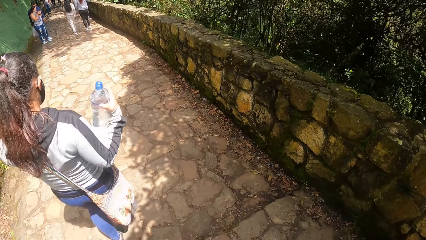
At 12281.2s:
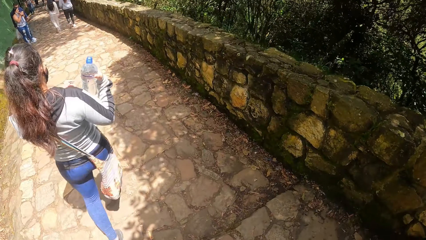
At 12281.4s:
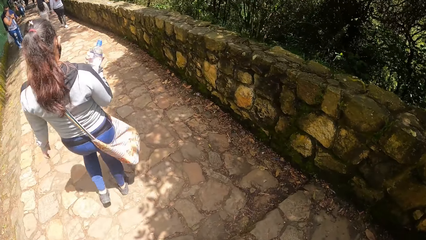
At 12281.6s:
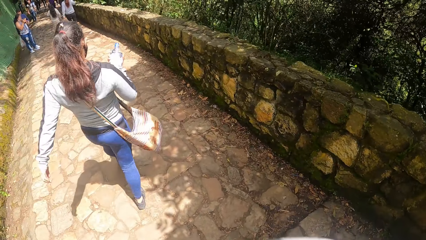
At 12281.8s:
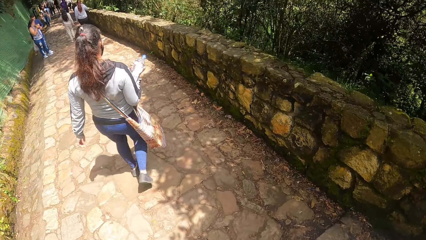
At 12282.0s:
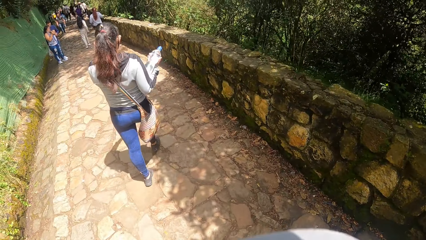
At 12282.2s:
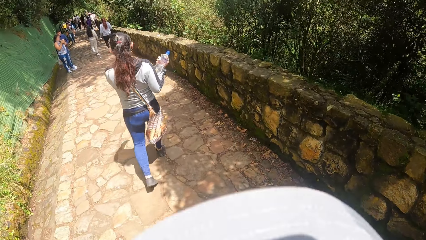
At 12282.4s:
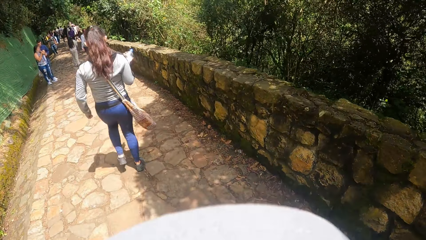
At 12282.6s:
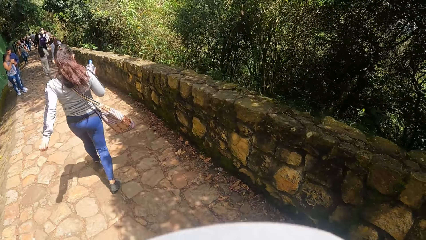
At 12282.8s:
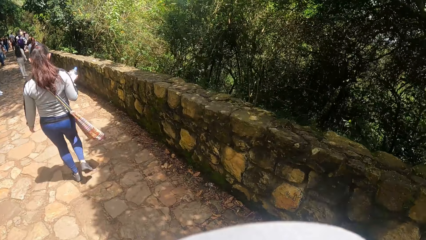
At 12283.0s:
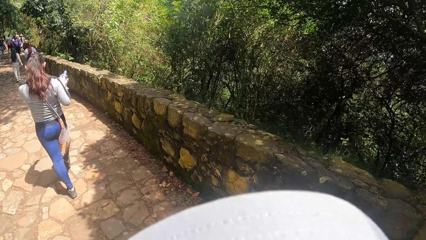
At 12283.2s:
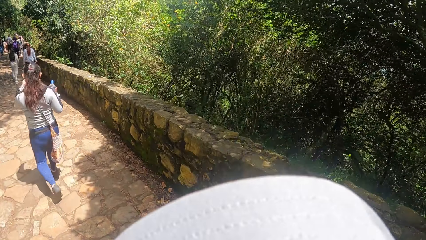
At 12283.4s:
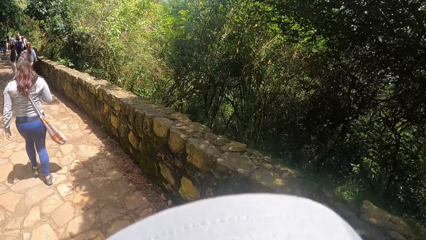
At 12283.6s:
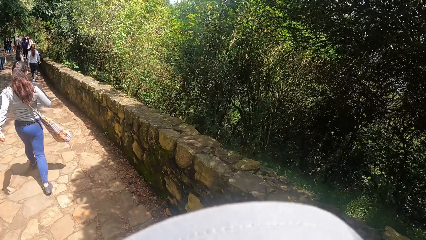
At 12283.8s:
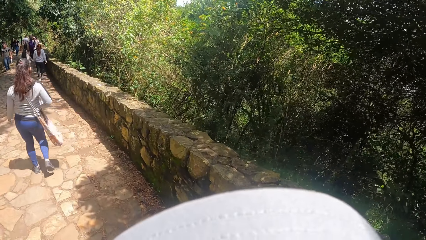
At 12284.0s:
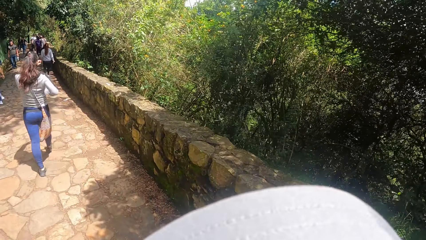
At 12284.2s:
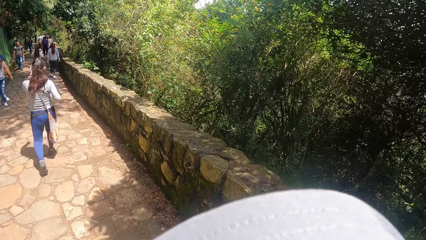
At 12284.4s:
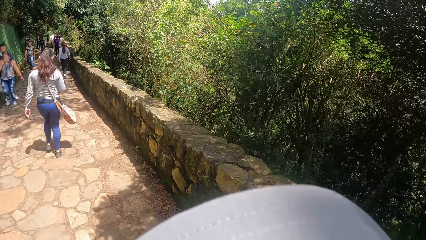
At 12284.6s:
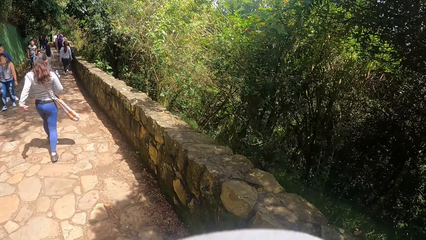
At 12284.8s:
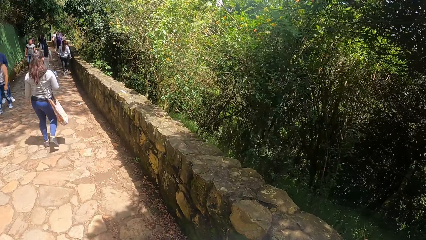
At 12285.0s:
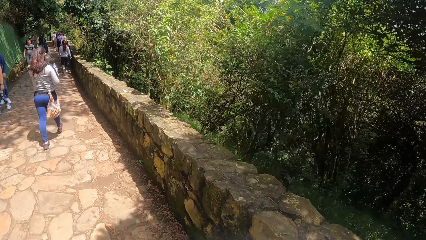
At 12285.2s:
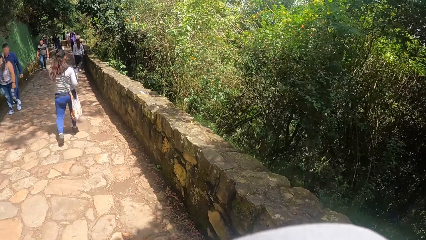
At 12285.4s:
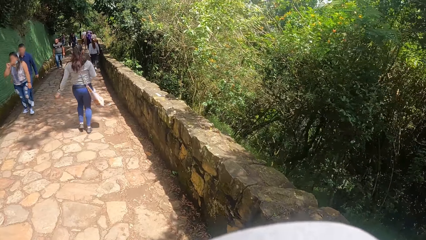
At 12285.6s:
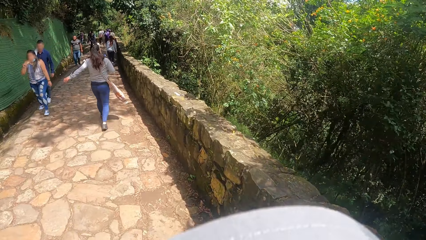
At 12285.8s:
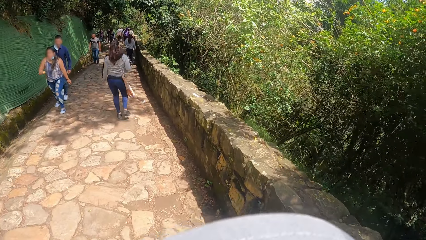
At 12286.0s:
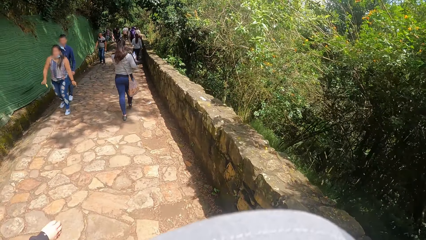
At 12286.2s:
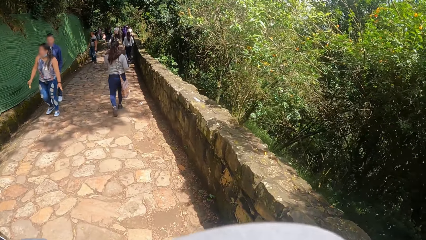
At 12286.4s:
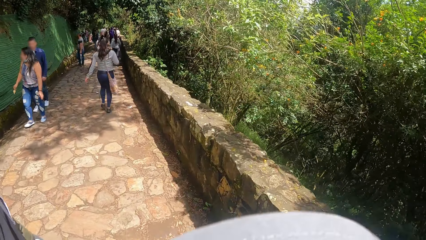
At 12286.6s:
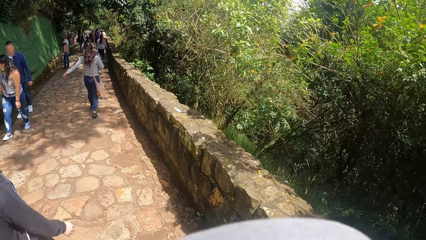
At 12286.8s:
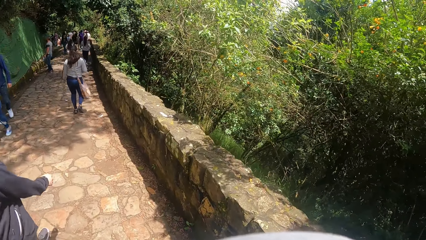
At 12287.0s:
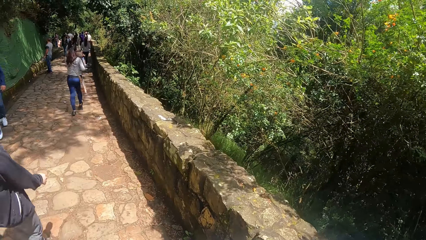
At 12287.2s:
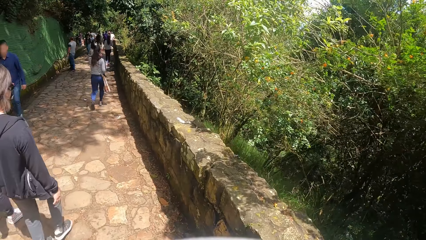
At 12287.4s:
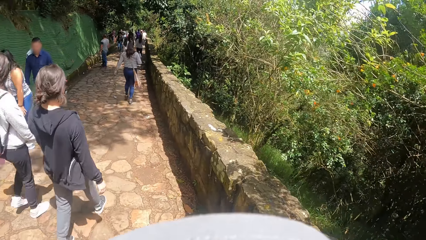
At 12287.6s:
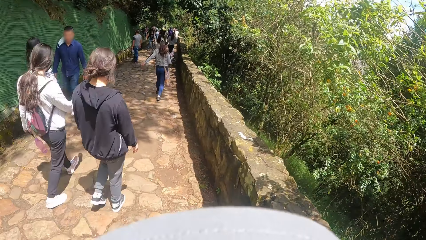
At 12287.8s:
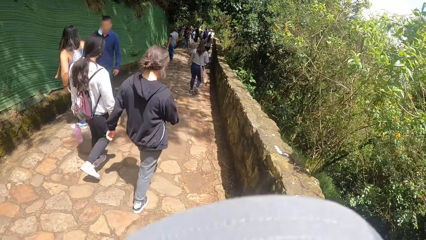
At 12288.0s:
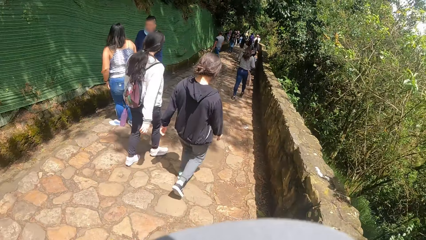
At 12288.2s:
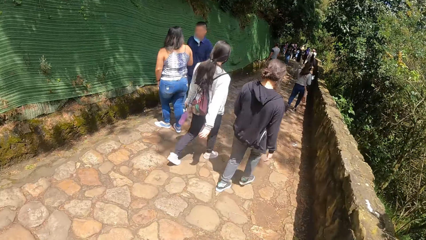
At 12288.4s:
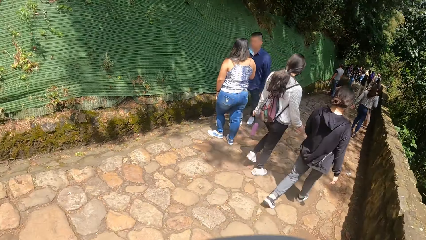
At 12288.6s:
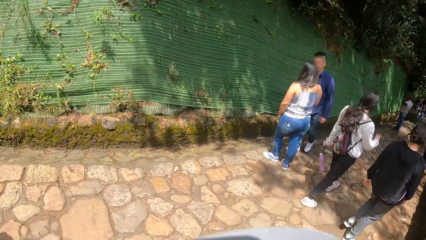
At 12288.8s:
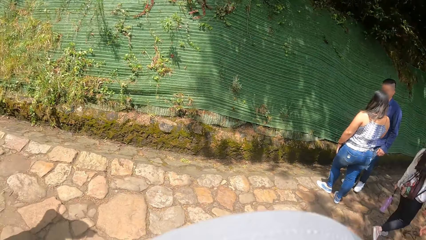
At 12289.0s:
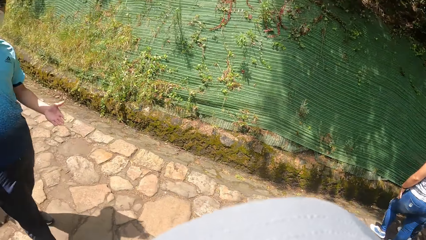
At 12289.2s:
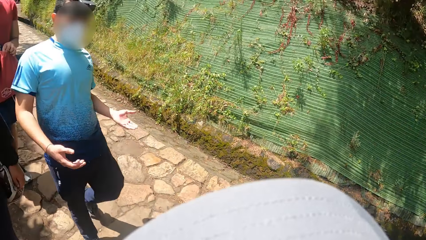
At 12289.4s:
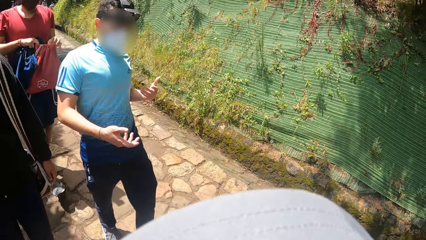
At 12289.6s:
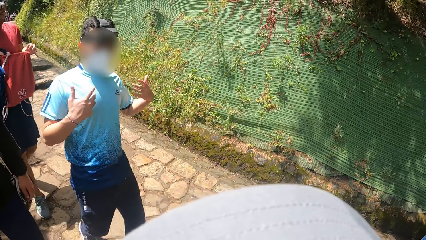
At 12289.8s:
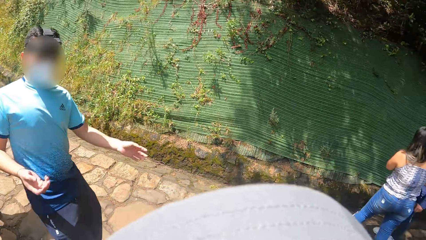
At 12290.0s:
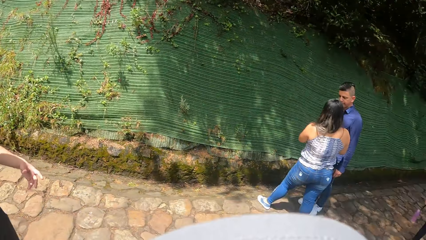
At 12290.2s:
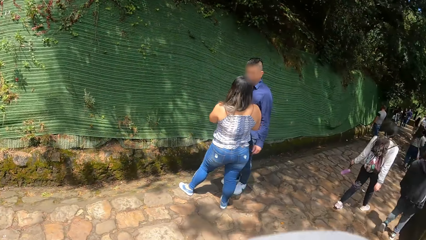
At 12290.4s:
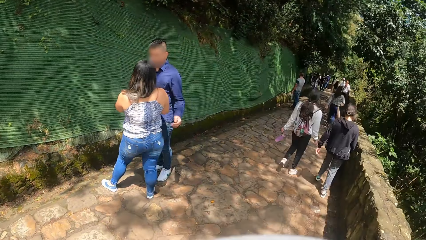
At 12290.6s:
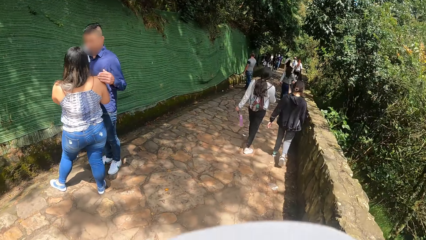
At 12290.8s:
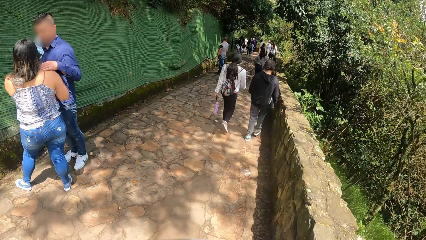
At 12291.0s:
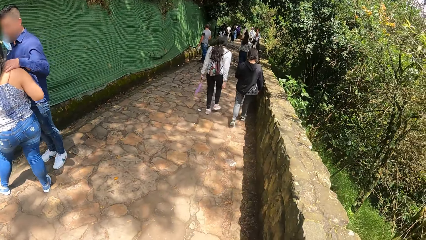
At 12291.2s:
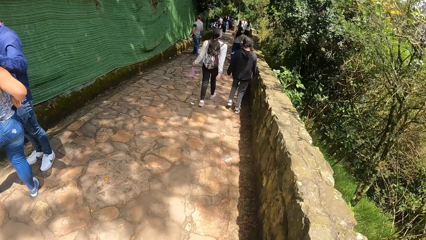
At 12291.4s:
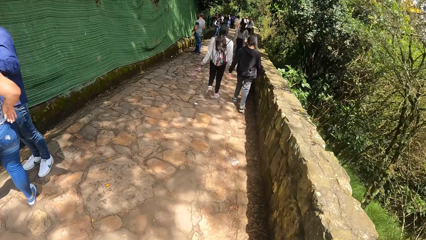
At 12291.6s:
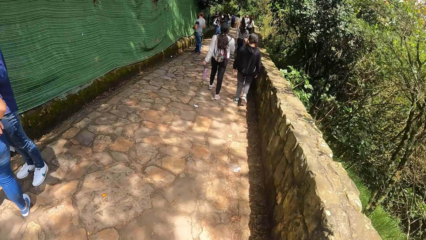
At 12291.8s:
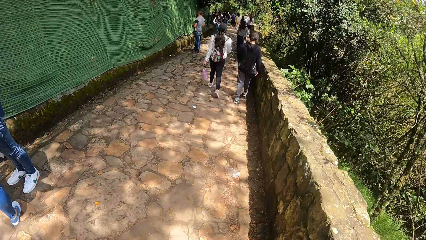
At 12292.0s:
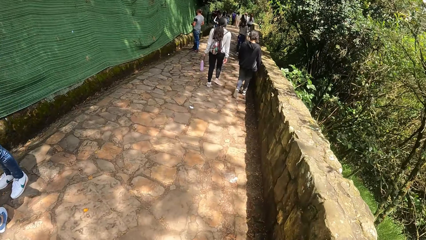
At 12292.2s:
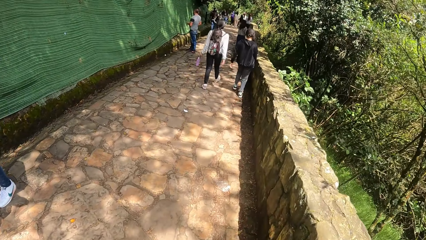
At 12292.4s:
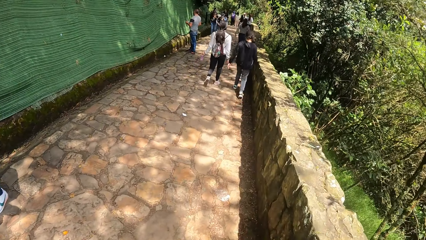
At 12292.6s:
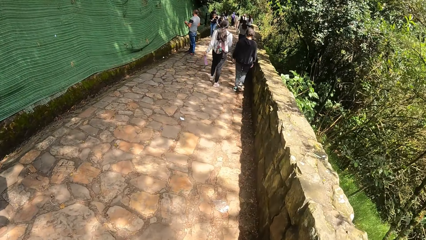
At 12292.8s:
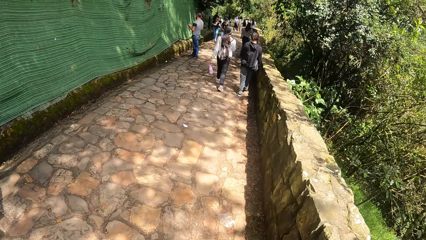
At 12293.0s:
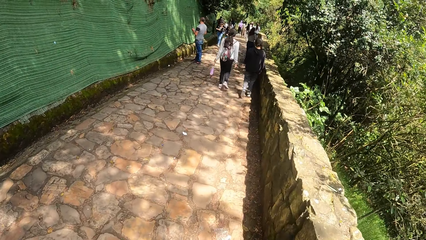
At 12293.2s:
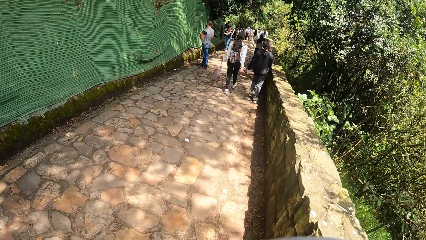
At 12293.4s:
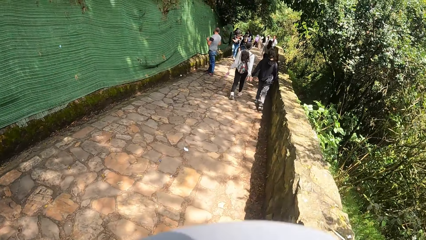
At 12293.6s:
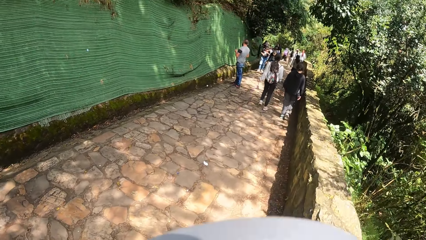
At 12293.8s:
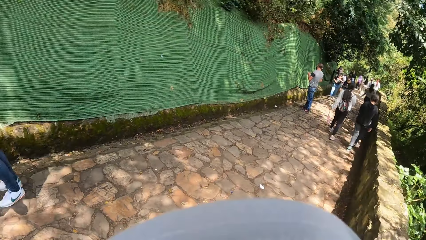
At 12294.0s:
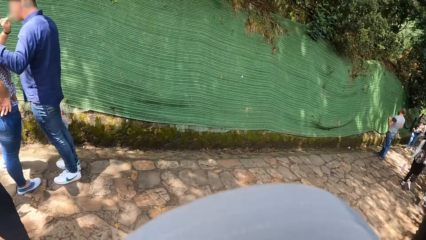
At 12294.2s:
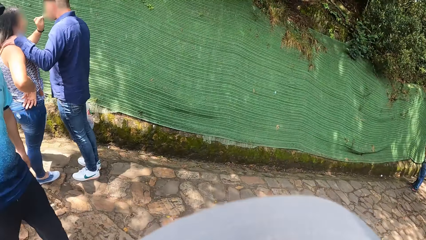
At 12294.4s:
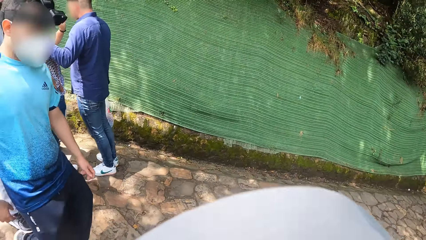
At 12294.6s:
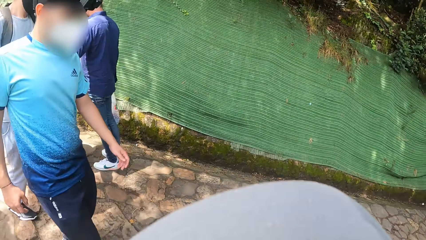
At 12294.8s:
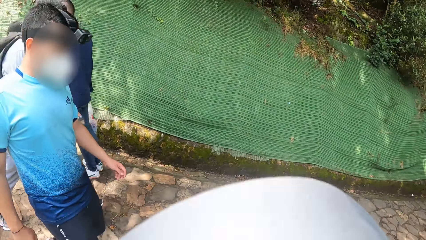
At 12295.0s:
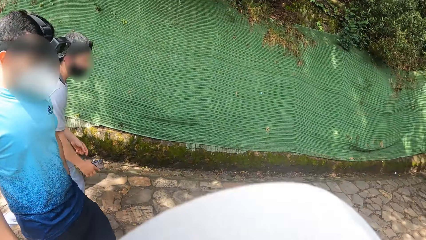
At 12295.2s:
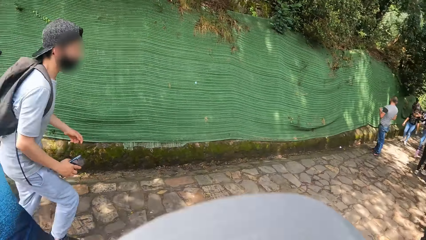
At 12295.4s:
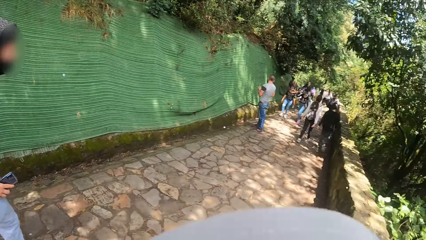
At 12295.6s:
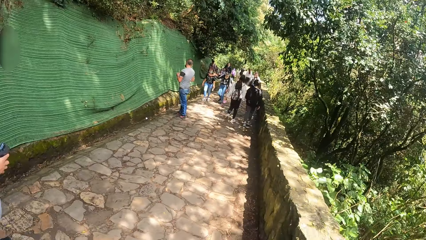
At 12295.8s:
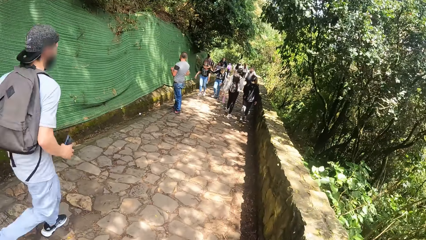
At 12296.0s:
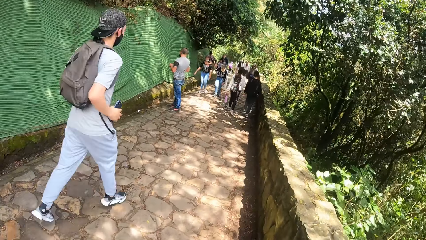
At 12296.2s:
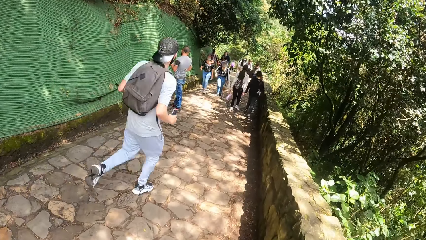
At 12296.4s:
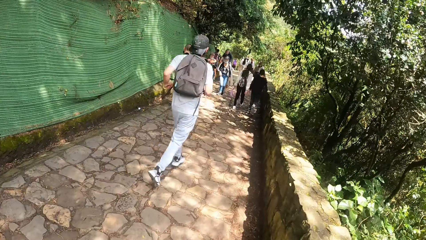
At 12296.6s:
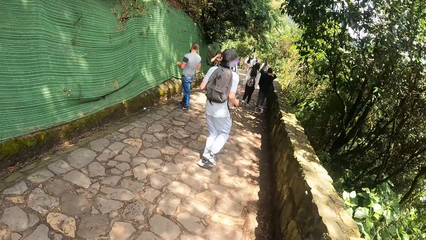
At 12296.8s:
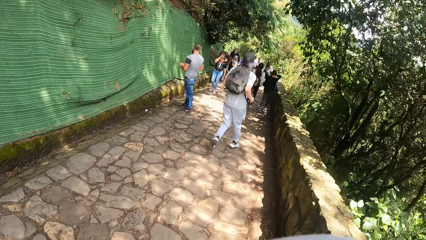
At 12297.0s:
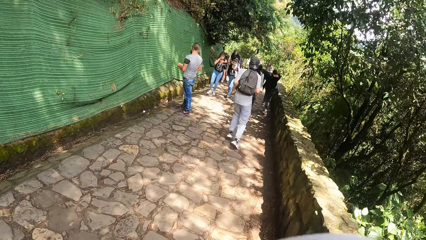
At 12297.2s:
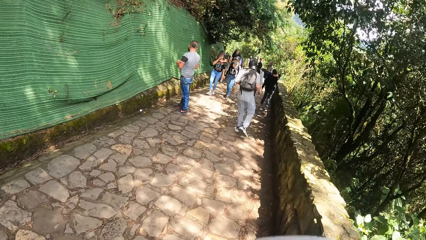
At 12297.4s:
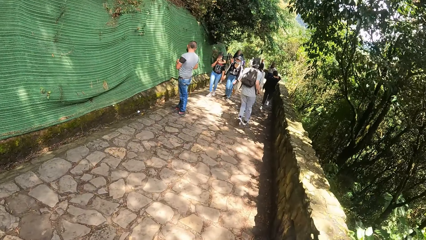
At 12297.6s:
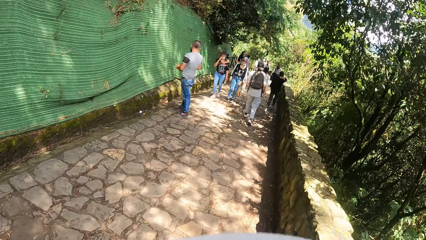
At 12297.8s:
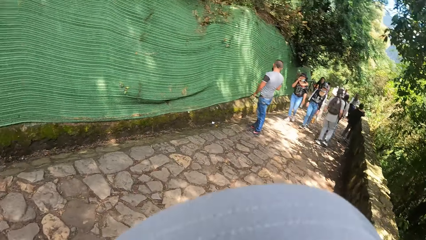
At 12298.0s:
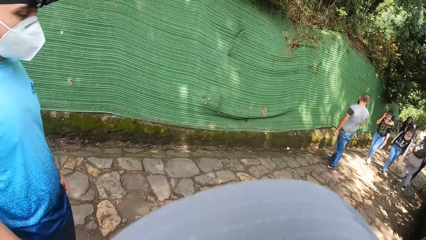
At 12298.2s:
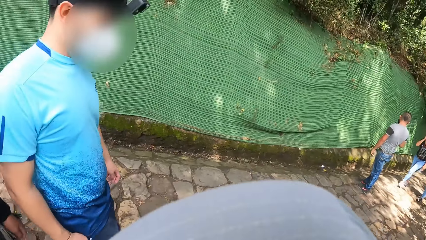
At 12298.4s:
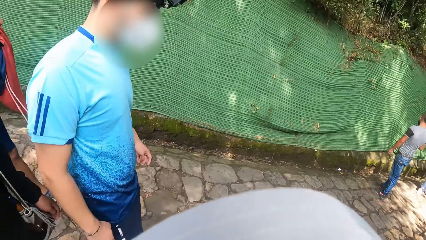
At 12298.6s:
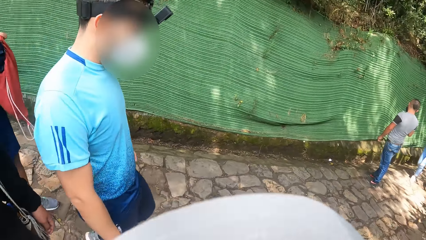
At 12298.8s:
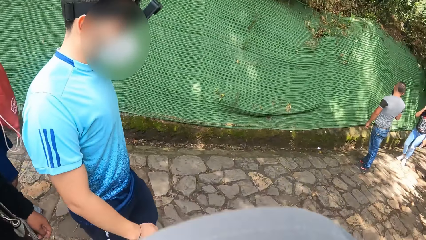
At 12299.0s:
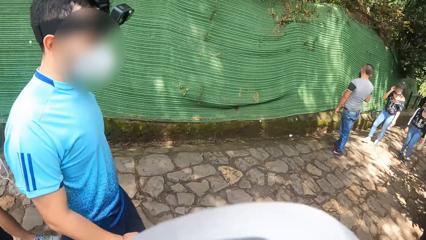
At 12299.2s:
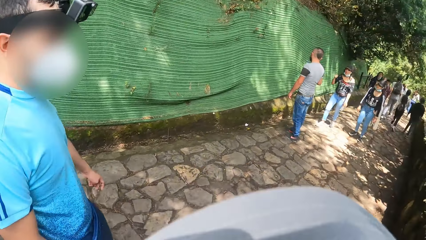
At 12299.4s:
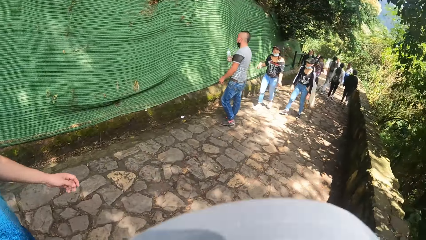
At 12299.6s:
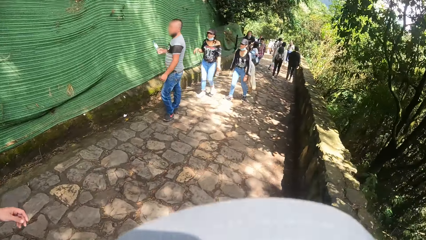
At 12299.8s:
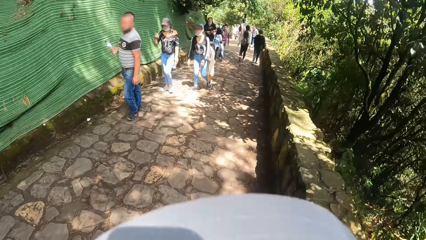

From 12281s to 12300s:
The man converses with the camera wearer on the pathway.
